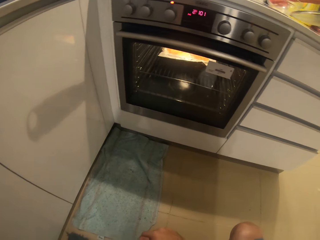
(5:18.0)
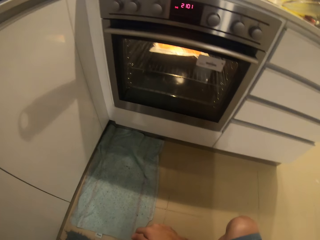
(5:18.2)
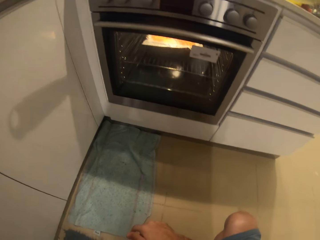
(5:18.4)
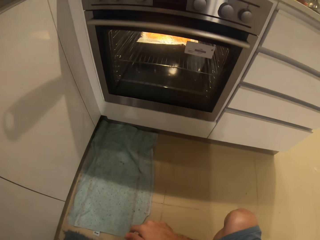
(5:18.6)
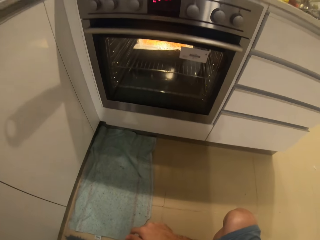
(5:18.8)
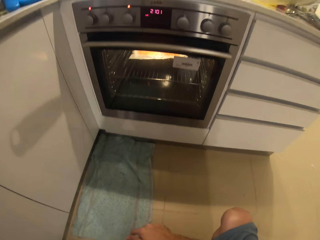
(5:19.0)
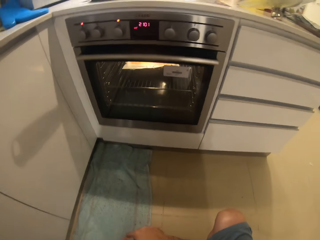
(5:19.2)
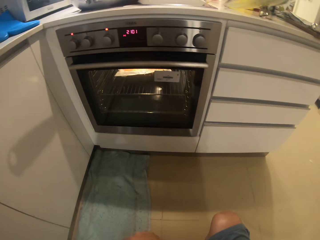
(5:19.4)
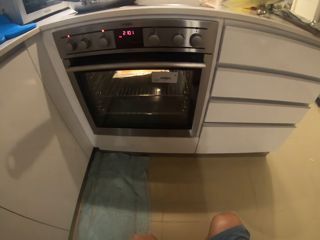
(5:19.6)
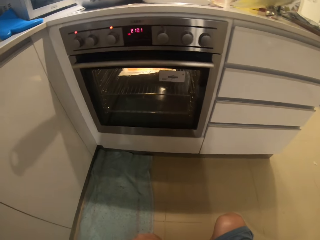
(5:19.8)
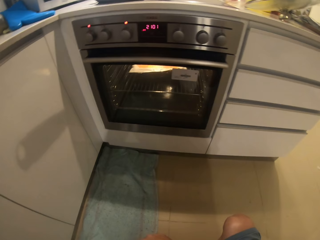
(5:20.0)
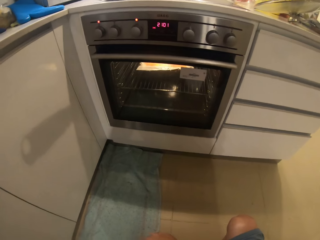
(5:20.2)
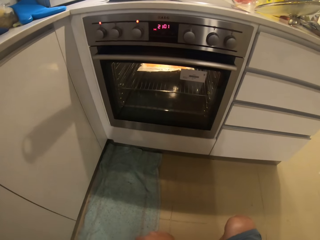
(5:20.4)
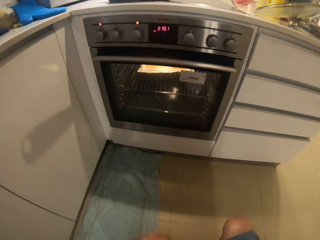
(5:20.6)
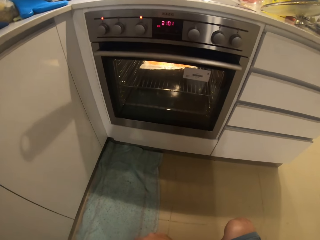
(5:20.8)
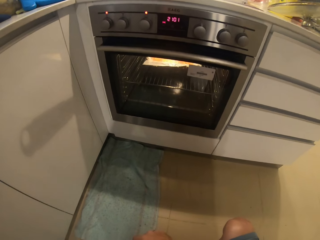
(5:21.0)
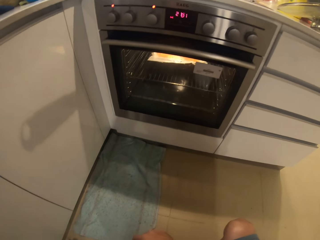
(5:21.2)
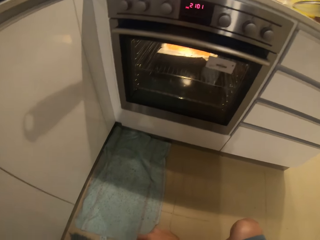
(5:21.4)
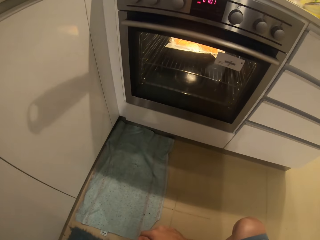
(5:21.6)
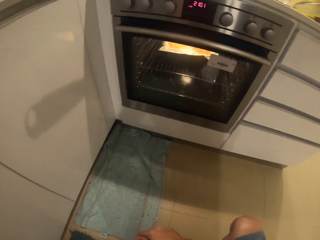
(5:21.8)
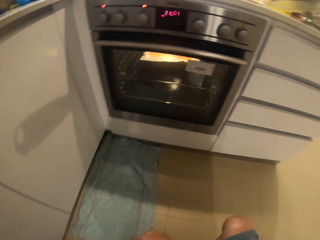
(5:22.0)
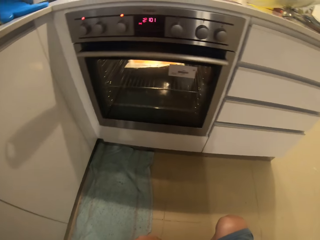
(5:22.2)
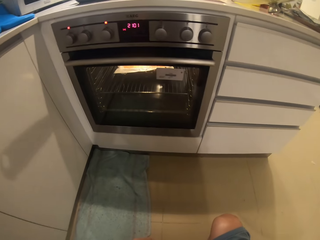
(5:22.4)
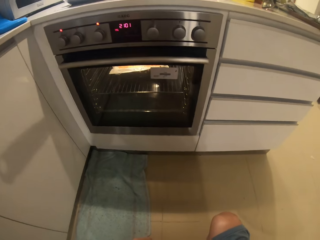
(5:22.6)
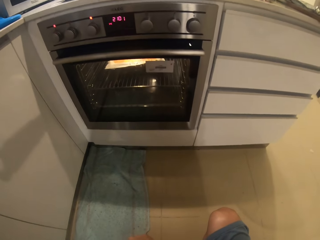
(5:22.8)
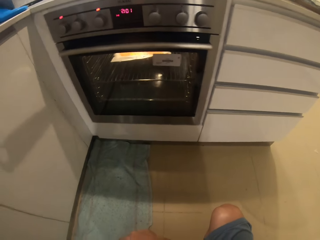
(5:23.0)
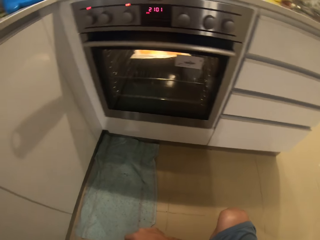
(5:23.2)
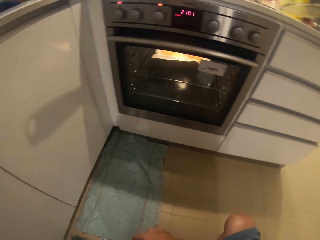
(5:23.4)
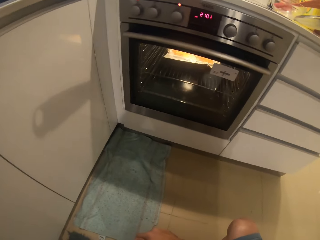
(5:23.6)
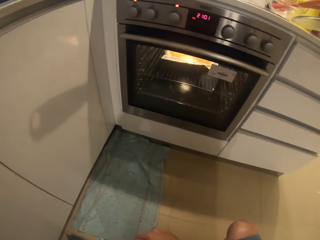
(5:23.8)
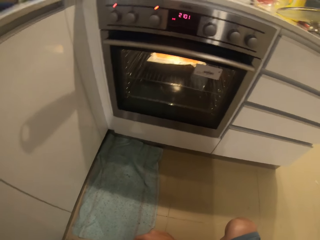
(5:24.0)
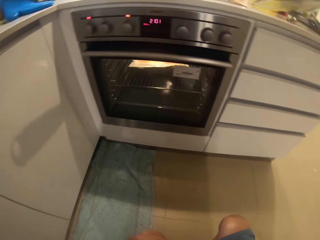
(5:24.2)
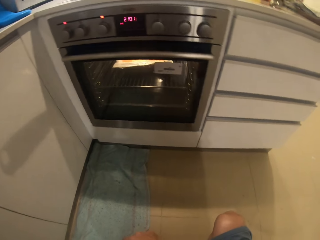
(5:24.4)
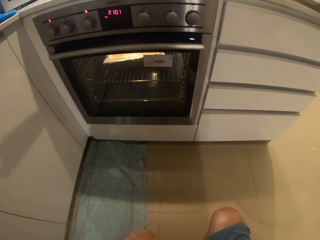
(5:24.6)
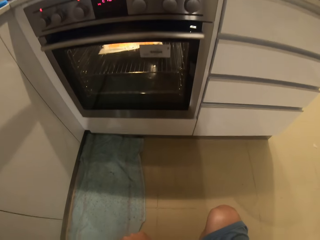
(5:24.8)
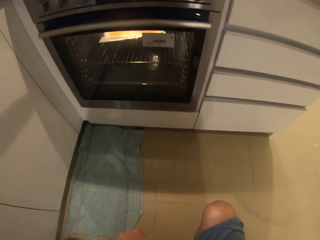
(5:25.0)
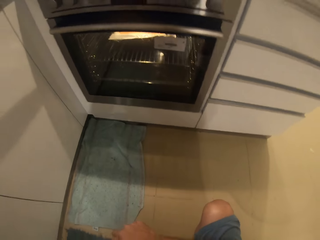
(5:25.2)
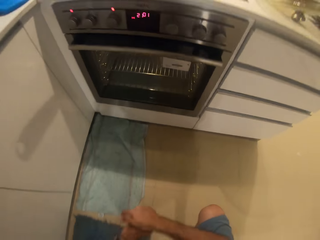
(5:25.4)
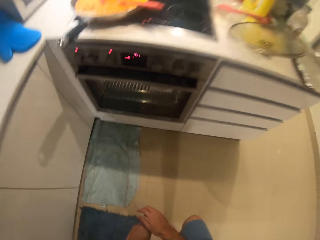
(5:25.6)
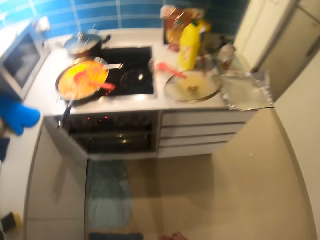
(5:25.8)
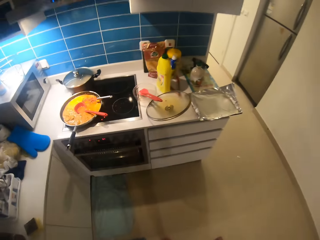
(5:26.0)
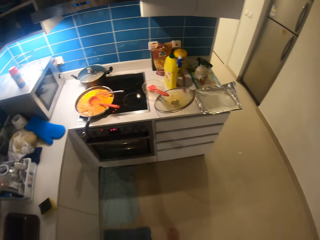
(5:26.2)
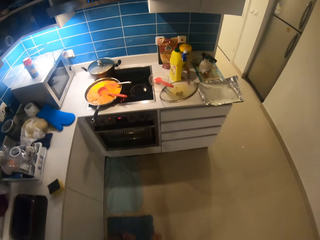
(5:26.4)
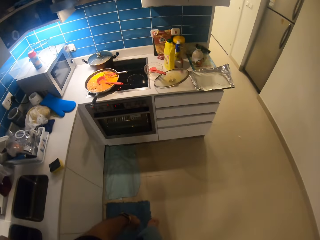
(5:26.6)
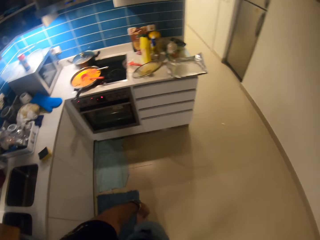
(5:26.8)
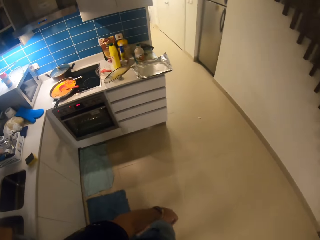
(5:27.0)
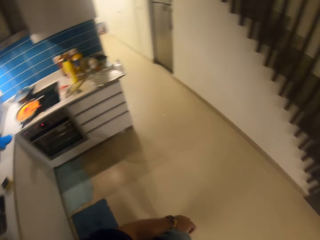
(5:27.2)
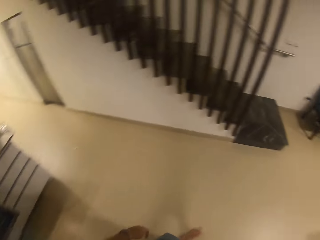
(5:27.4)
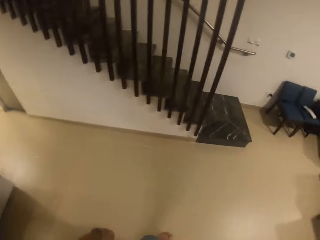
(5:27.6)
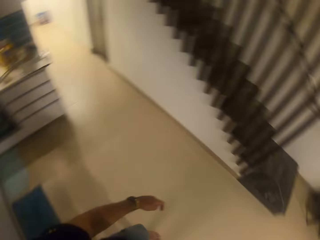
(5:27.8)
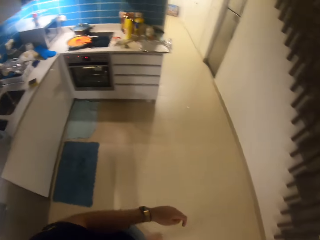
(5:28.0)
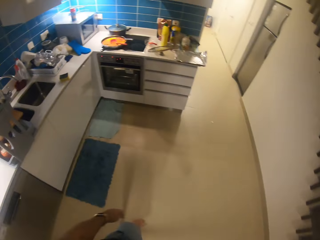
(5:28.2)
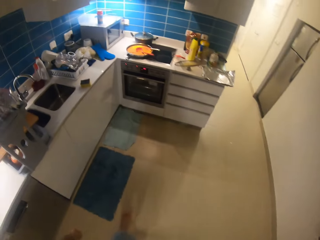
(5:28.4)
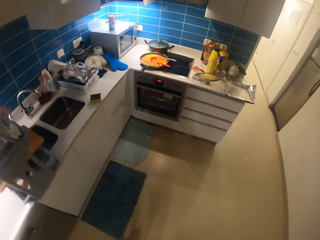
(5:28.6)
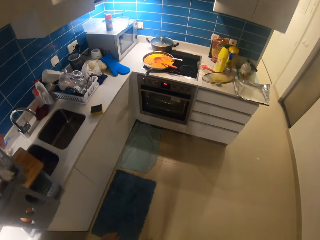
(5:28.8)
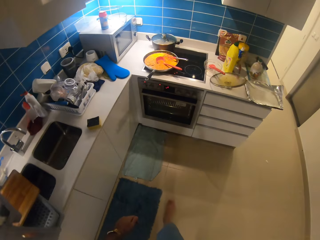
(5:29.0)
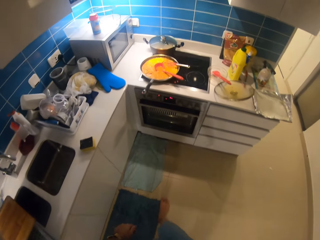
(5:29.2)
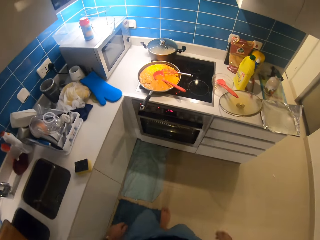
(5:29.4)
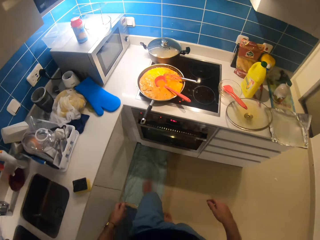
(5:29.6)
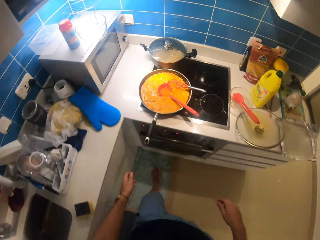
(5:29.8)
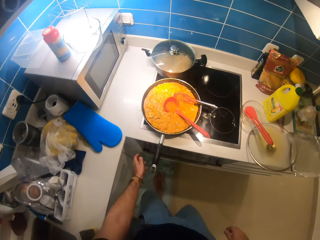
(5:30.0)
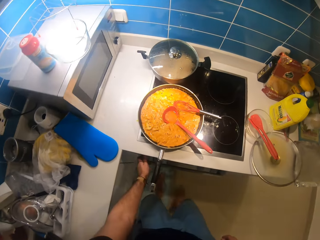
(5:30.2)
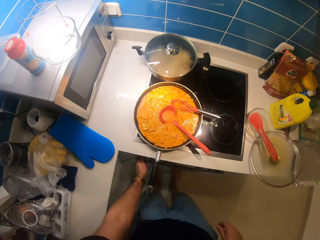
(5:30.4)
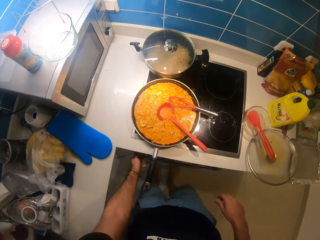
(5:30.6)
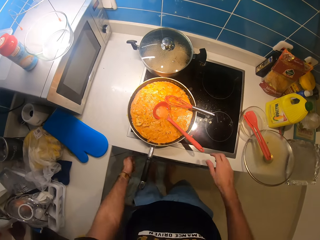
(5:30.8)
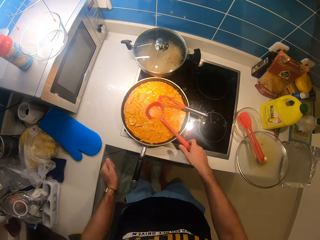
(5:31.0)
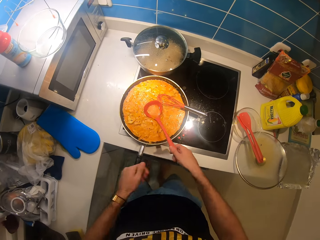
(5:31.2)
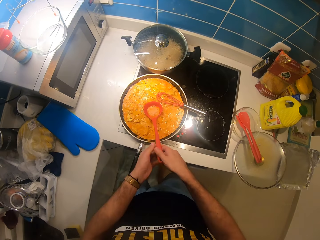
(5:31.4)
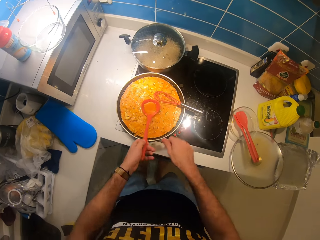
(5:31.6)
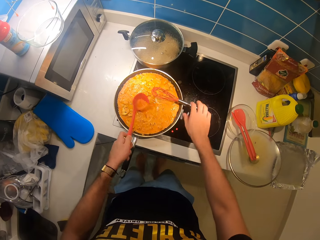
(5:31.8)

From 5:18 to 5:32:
The camera wearer walks around the house. They adjust the heat on the gas cooker. They hold the serving spoon.

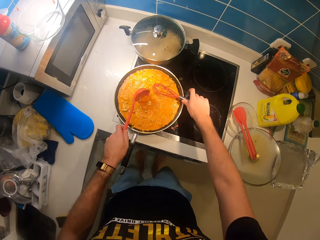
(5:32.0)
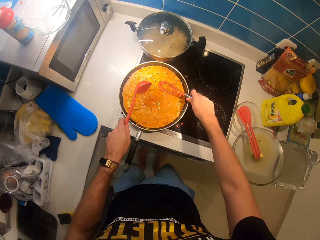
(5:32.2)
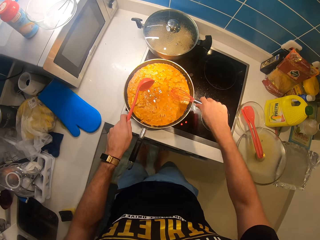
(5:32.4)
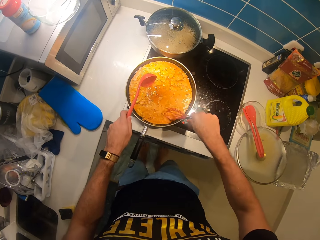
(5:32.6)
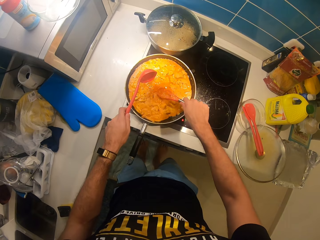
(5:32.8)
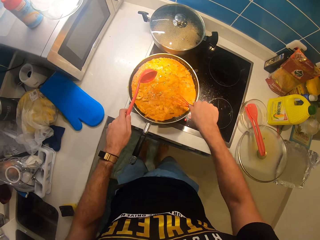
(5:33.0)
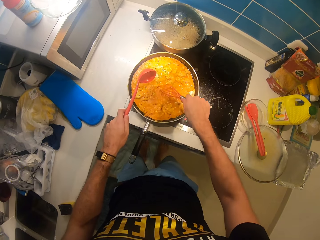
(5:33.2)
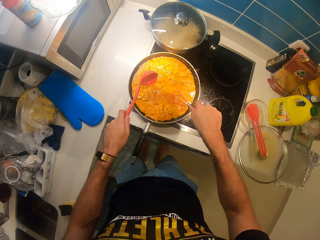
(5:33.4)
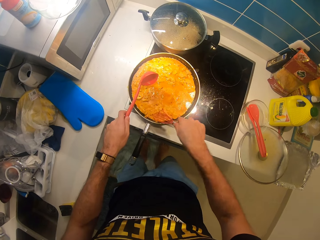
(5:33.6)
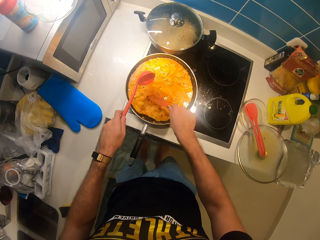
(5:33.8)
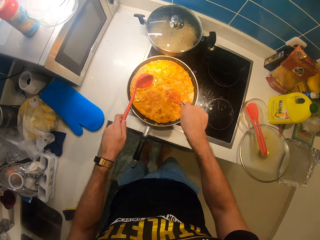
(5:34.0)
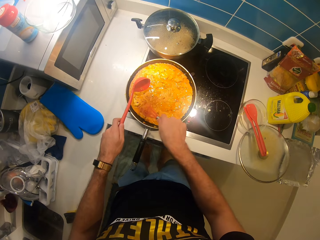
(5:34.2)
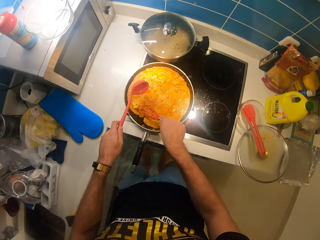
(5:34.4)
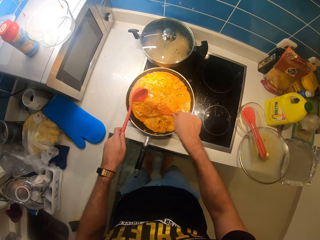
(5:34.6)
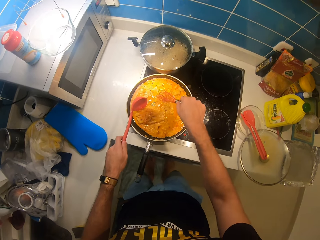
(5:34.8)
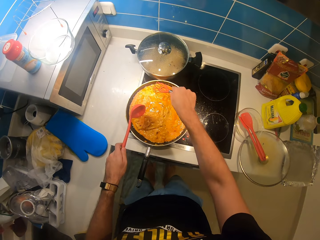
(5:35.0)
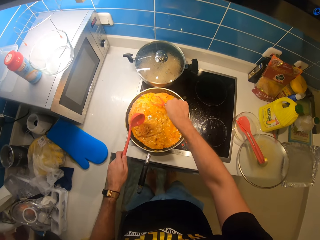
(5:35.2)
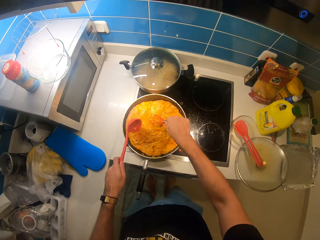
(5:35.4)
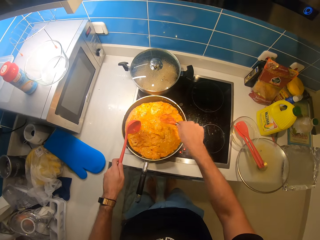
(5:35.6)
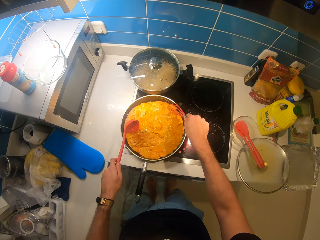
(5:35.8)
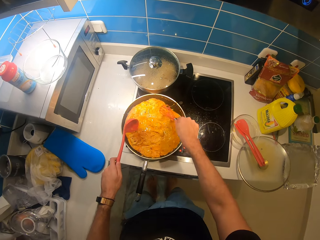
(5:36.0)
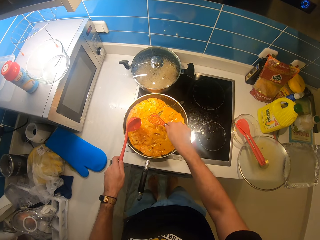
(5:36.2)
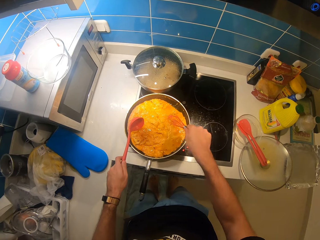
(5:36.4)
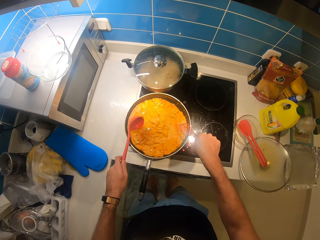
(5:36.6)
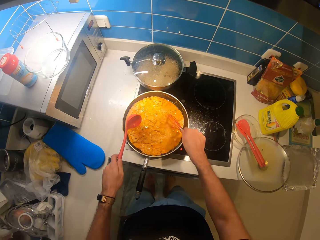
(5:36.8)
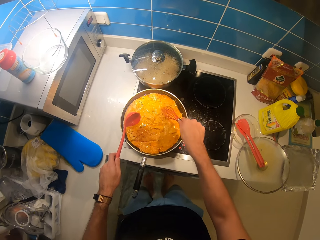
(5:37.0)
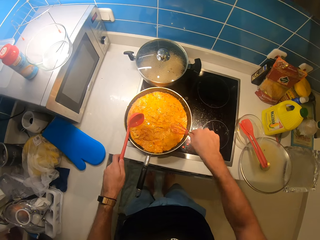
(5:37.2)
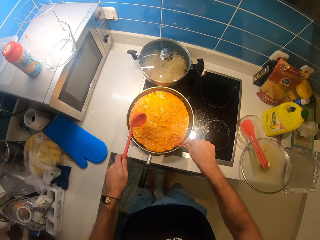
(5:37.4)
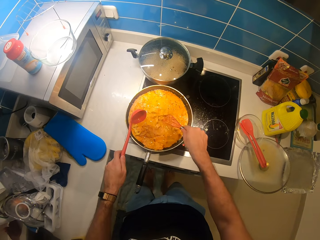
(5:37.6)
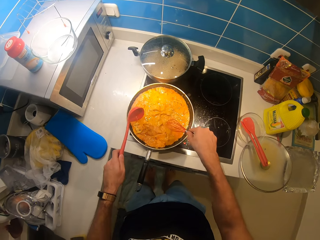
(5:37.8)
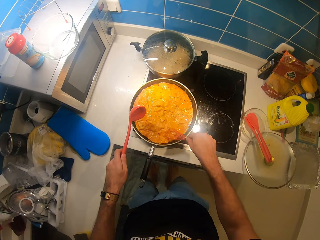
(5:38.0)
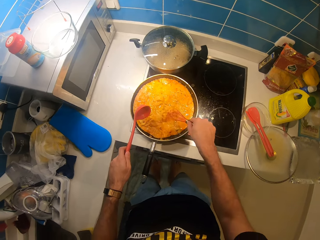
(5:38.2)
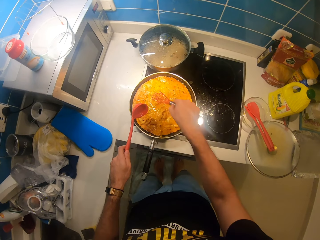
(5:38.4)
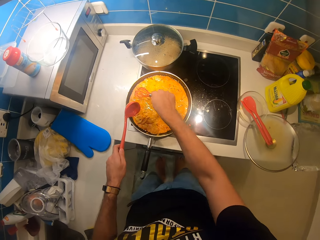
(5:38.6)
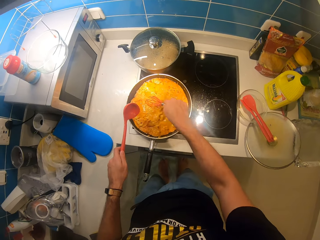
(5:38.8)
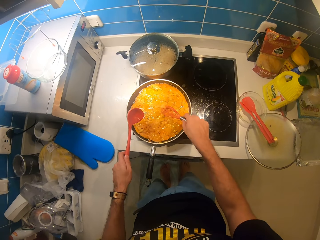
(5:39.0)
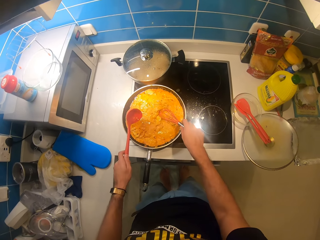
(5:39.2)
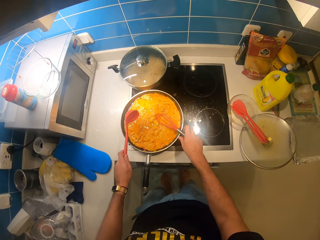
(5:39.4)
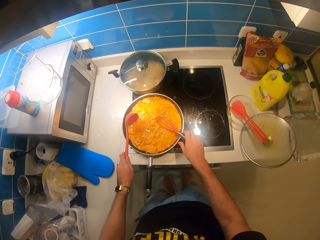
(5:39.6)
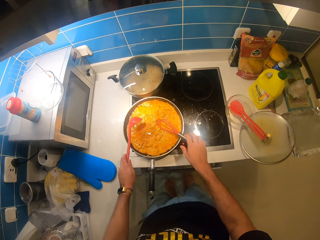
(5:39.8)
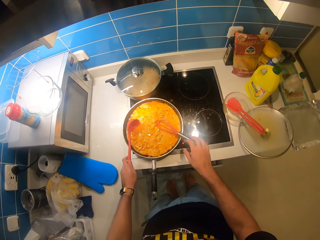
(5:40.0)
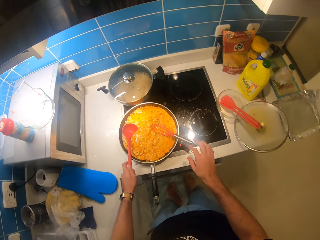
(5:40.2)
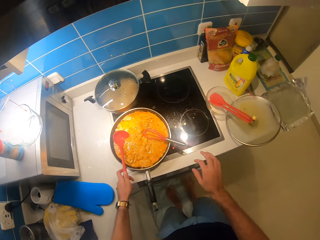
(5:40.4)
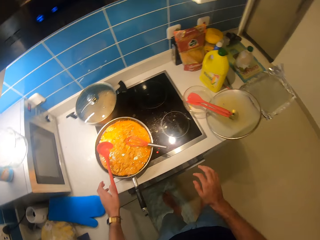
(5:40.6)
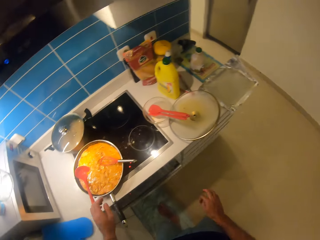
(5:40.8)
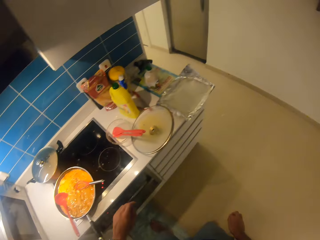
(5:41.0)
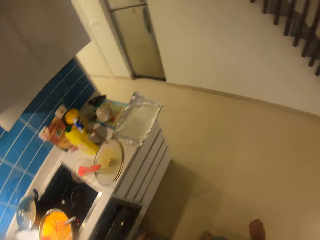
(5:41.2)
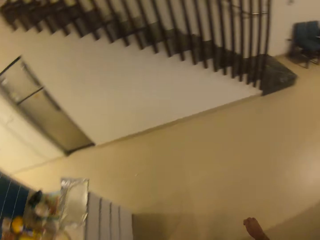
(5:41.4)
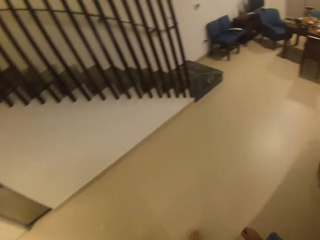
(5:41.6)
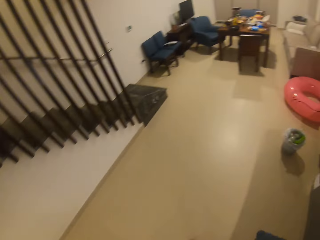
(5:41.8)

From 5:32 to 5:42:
The camera wearer picks up the whisk. They stir the food with the whisk. They leave the whisk in the pan. They leave the serving spoon in the pan.
